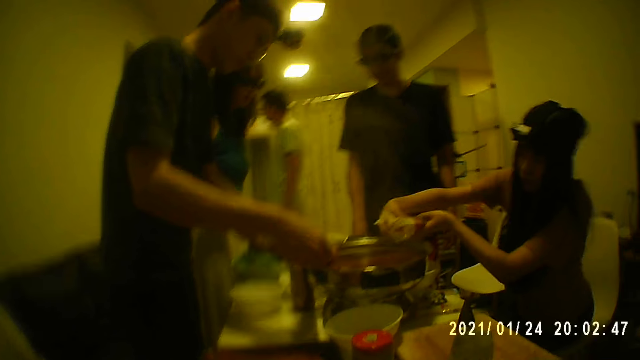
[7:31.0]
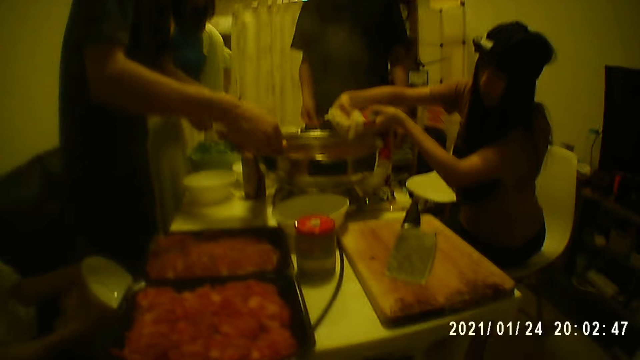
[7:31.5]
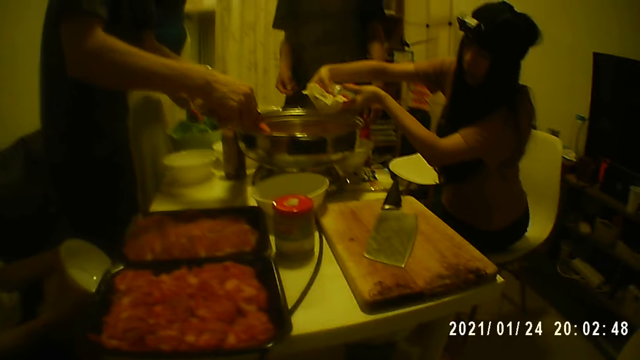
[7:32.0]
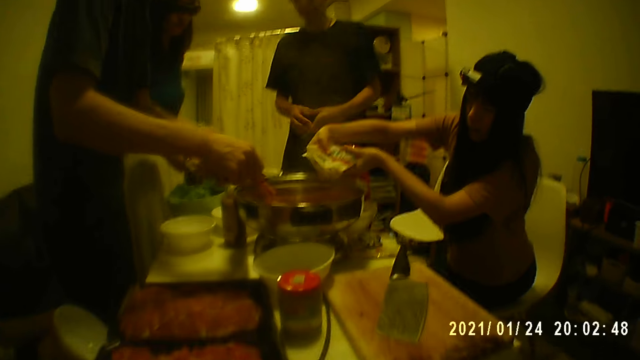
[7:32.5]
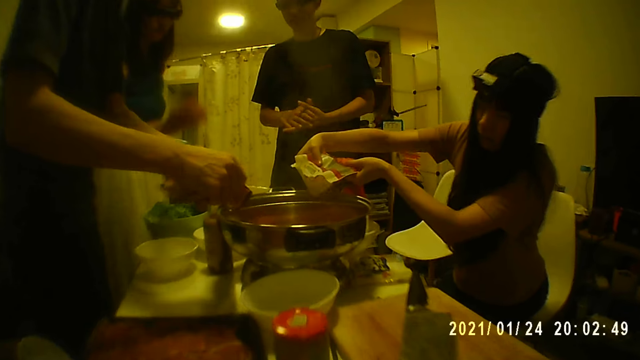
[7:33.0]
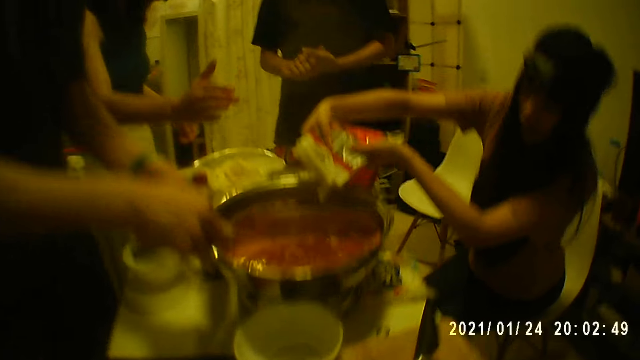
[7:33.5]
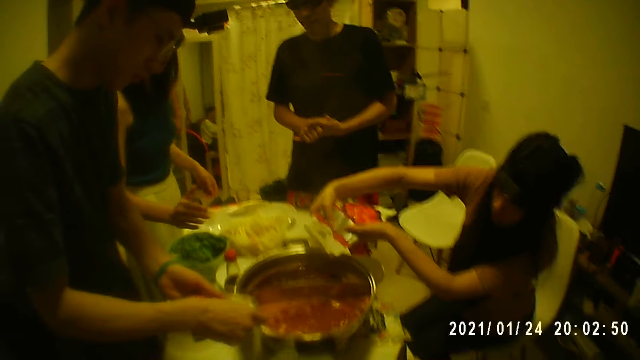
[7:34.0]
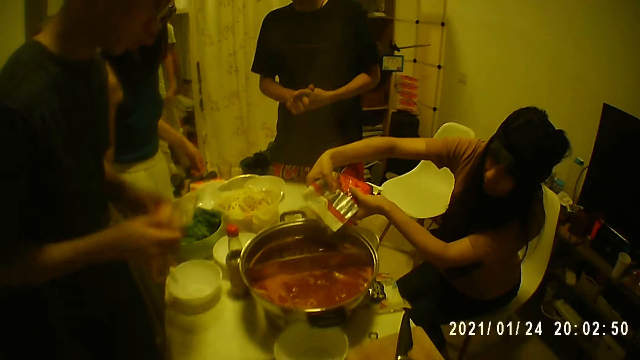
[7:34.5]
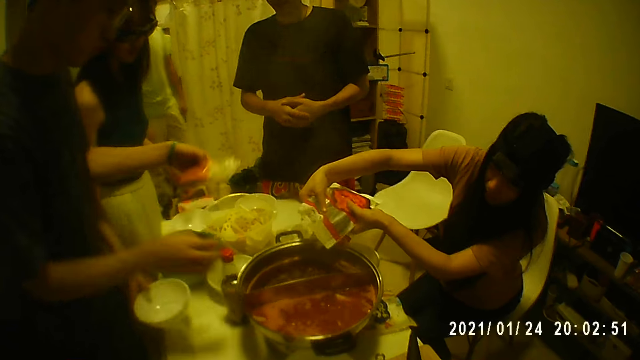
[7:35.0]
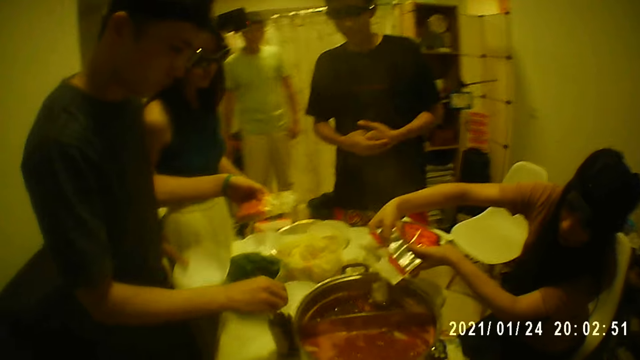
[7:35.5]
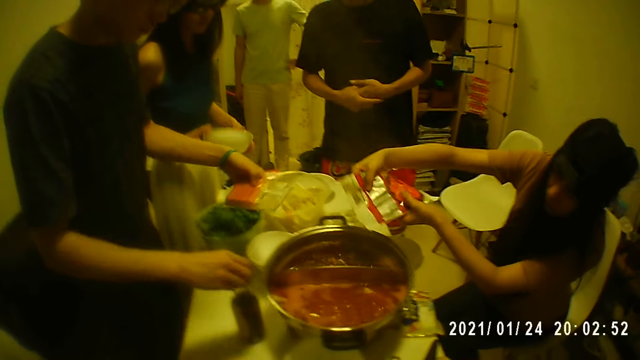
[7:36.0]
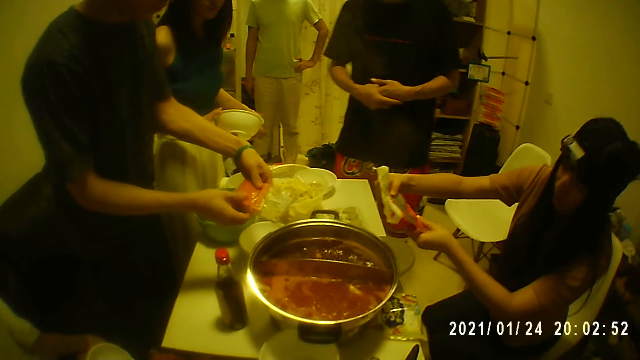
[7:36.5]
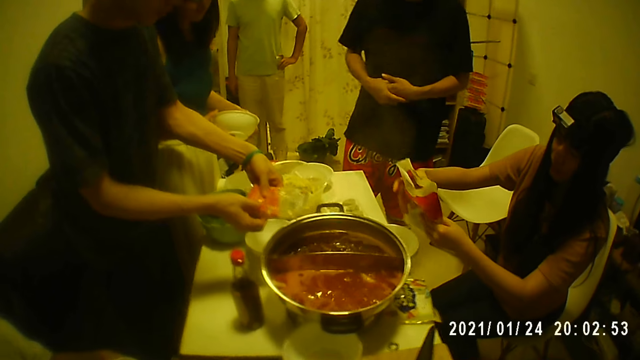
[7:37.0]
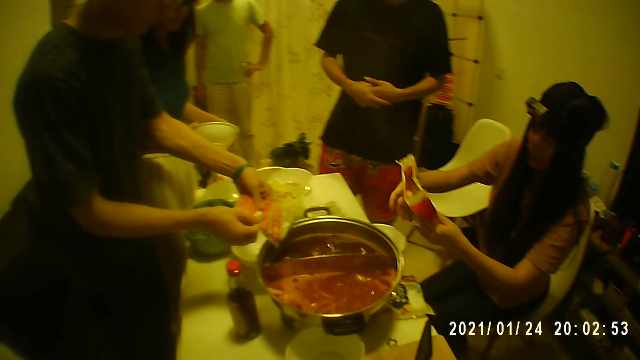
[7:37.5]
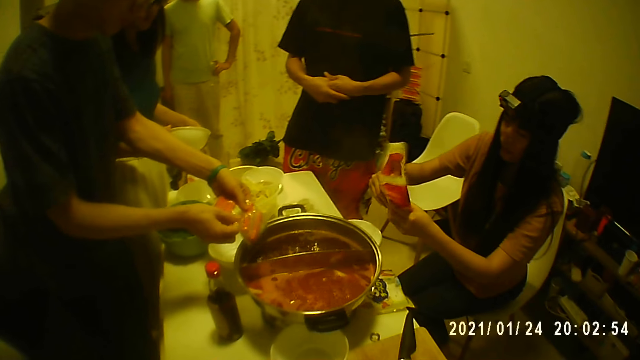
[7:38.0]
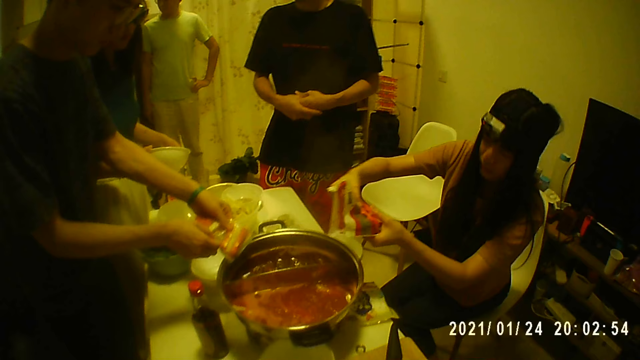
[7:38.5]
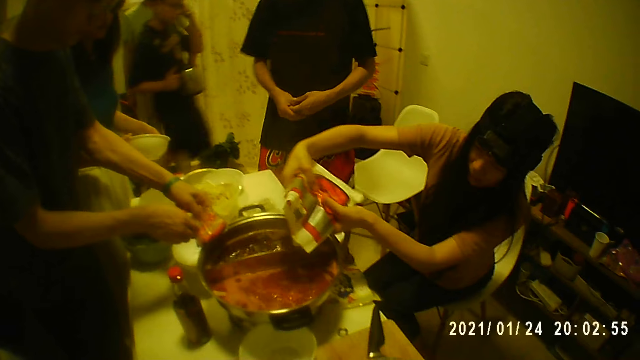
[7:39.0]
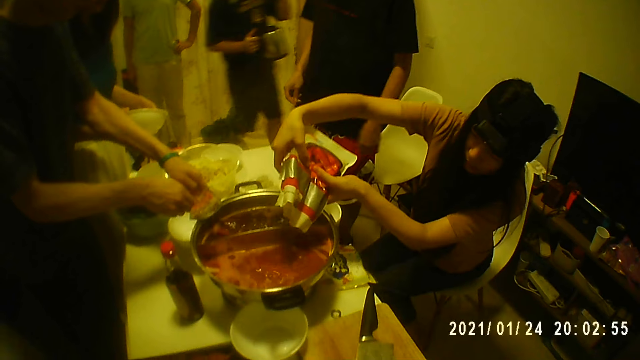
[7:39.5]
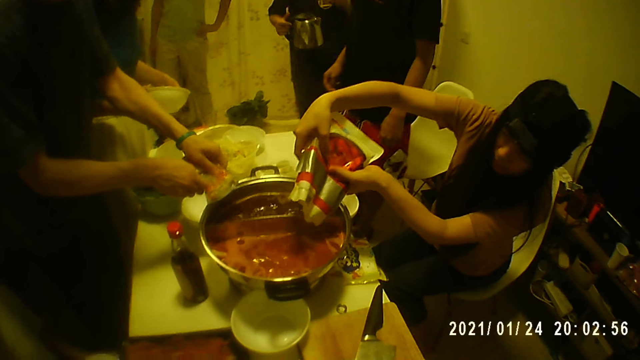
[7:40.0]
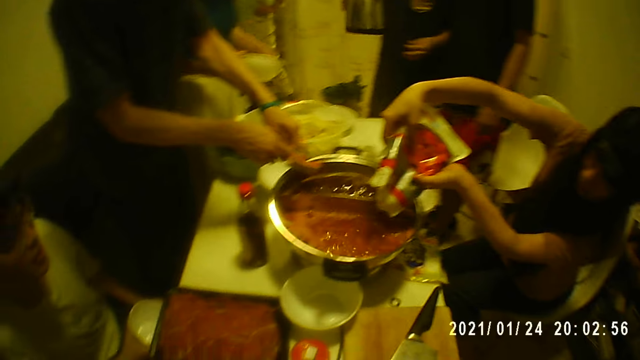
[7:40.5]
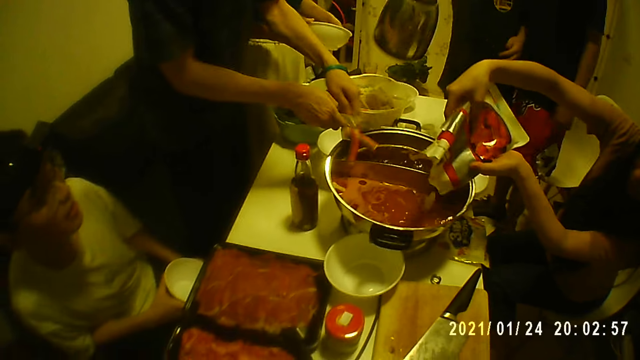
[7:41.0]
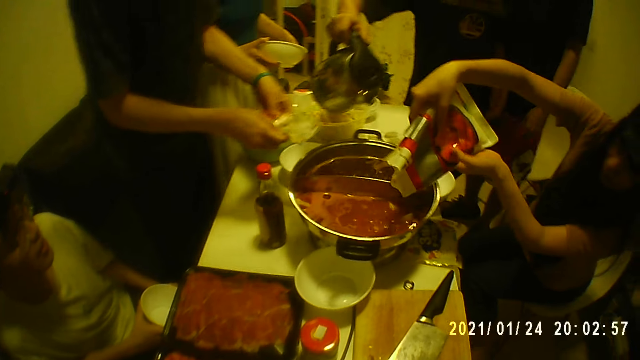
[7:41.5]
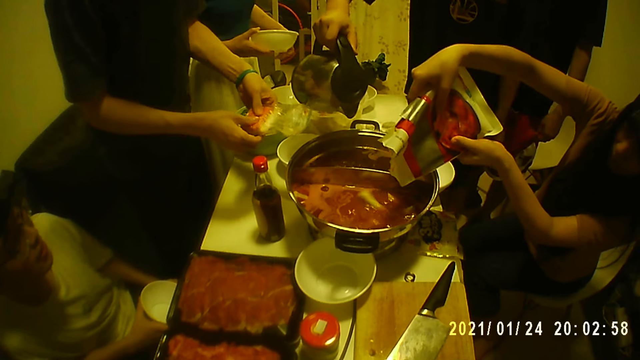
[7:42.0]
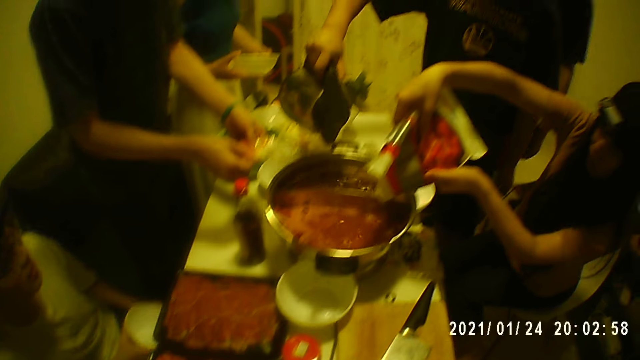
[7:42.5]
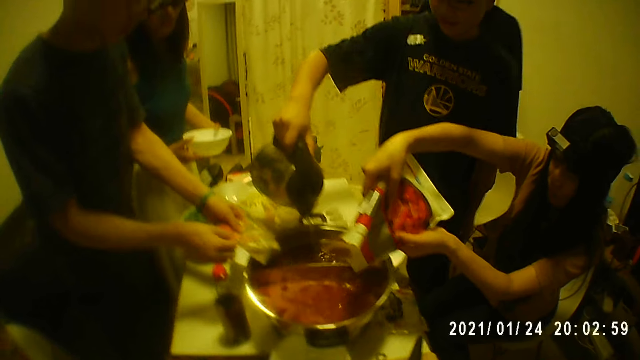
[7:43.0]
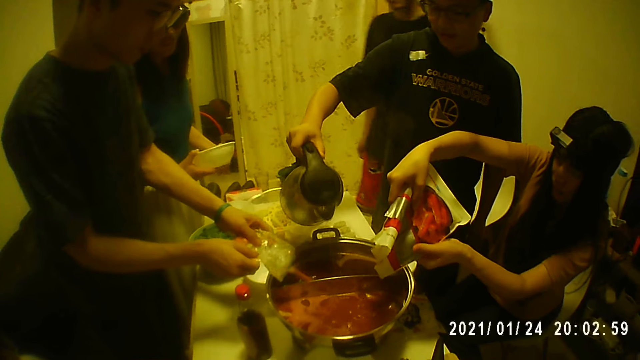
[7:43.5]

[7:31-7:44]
A woman picks up the bowl from the table with her right hand. A man holds the sachet with his left hand. He holds a bottle of oil or soy sauce on the table with his right hand and adjusts the bottle of oil on the table with his right hand. The woman holds the bowl with both hands. The man holds the sachet with both hands. He puts some sausages from the sachet into the pot with both hands. Another man walks into the room with the jug in his right hand. Another woman pours some pasta from the packet into the pot with both hands. The second man touches his face with his left hand. He pours water into the pot with the jug in his right hand. The first woman interacts with the second man.

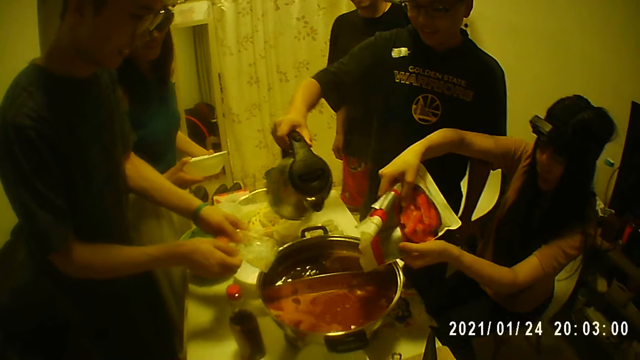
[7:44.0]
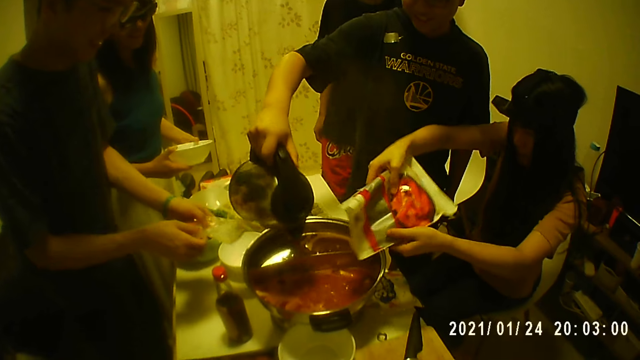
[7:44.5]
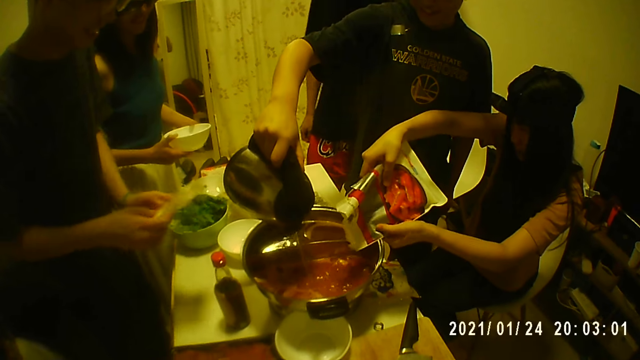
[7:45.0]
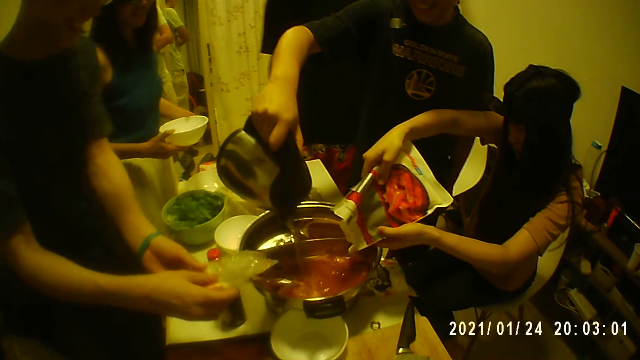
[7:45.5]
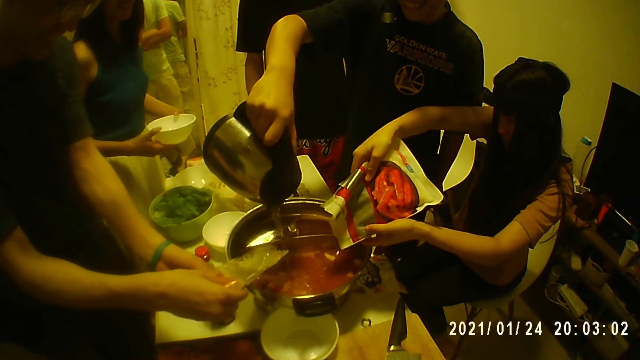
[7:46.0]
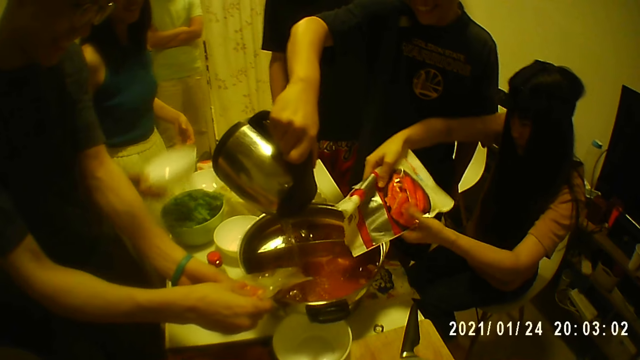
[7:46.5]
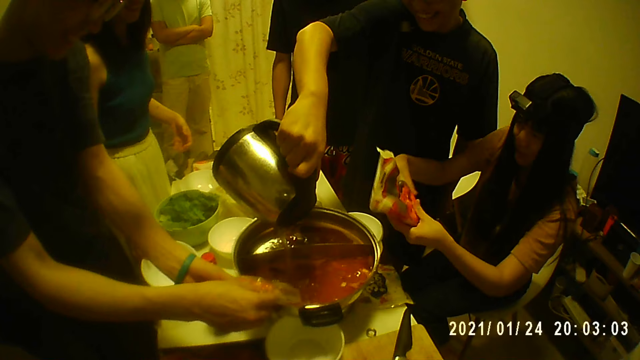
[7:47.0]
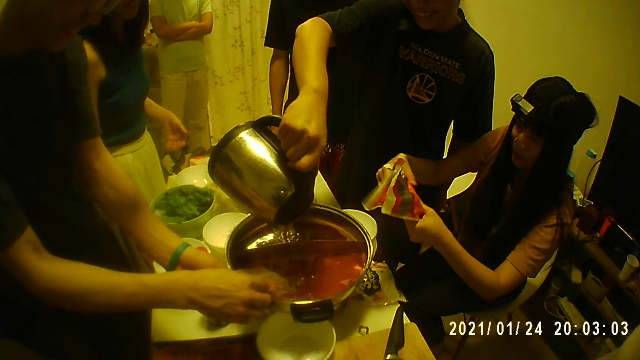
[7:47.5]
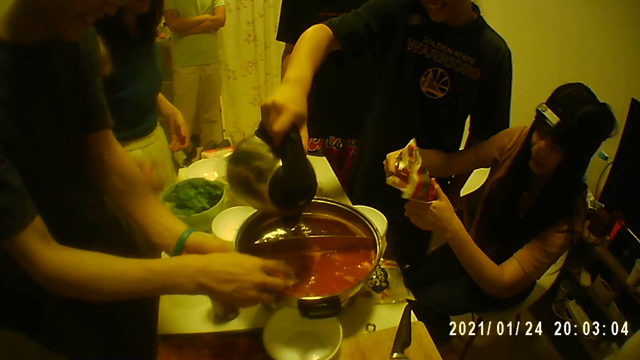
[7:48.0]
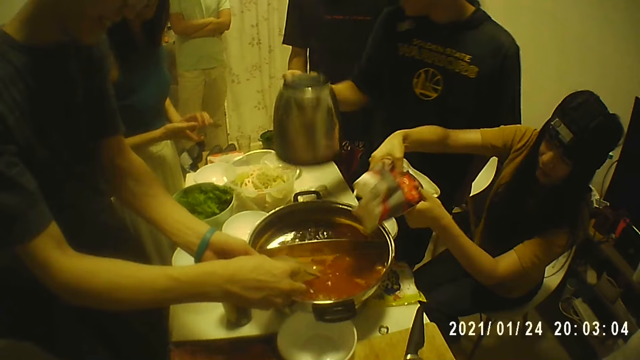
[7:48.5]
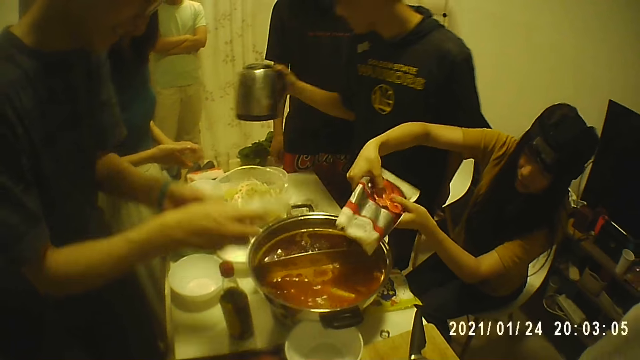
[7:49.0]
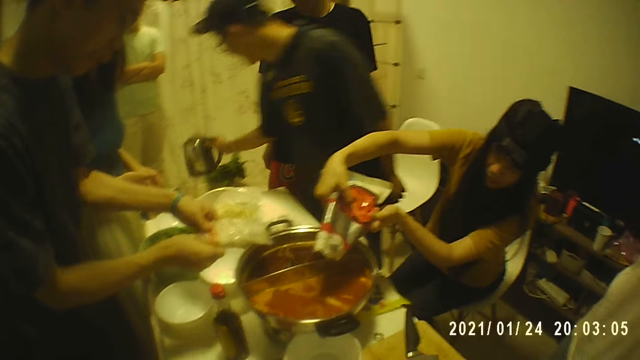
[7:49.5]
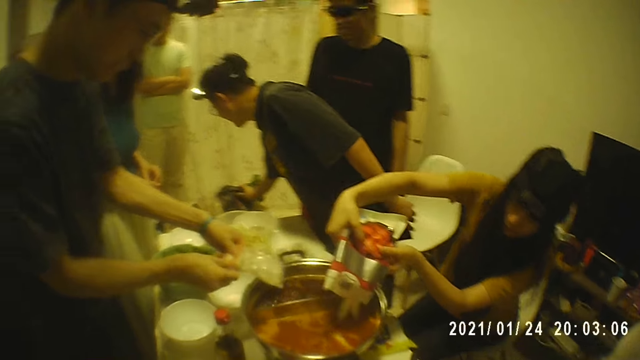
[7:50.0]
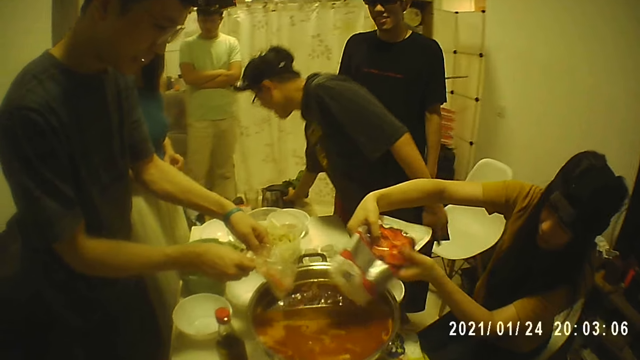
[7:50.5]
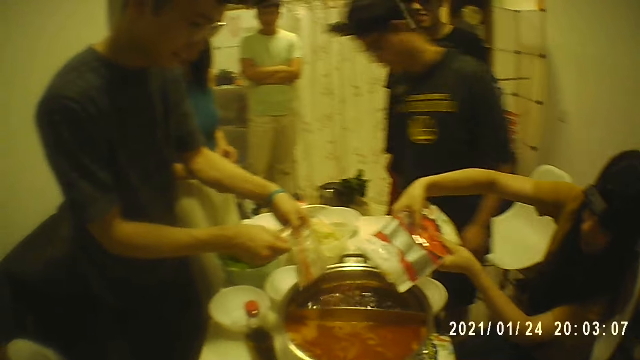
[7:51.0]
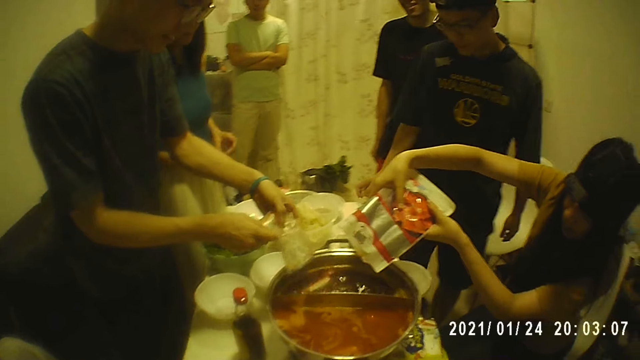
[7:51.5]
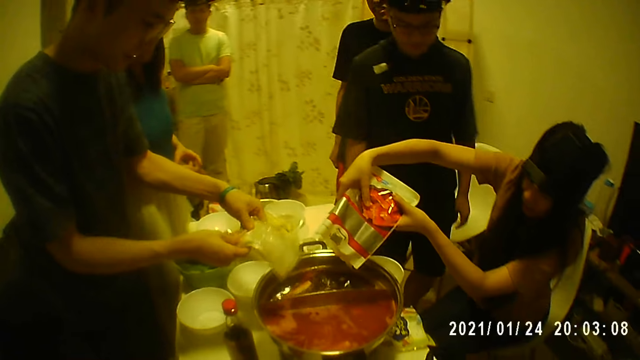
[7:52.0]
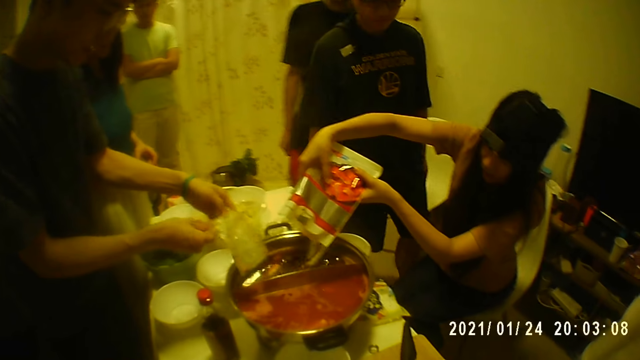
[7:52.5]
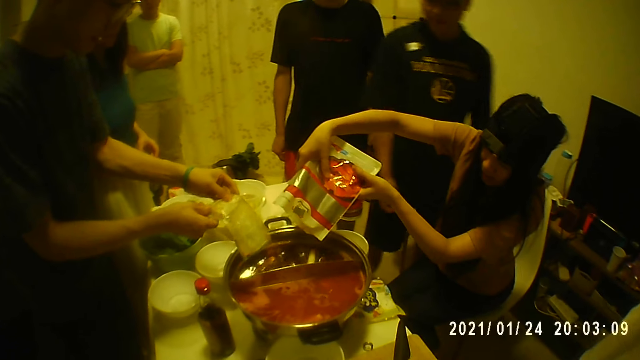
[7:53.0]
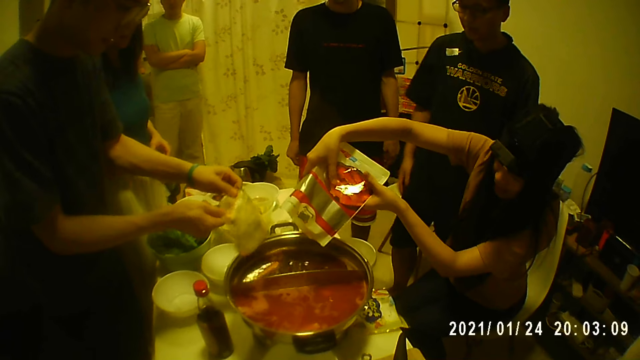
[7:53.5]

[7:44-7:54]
A man interacts with the group of people and the camera wearer. Another man puts some sausages from the sachet into the pot with both hands. A woman holds the bowl with her right hand and places the bowl on the table with her right hand. Another woman pours some pasta from the packet into the pot with both hands. The first man places the jug or kettle on the stool with his right hand.
